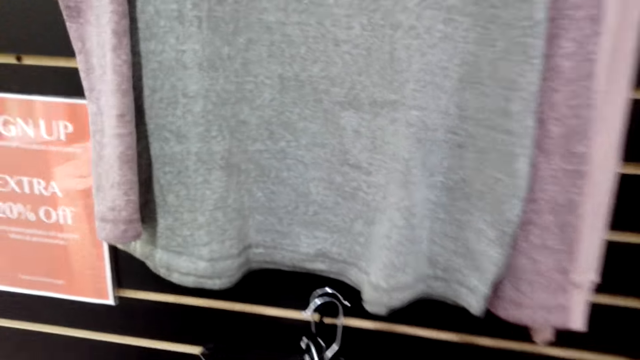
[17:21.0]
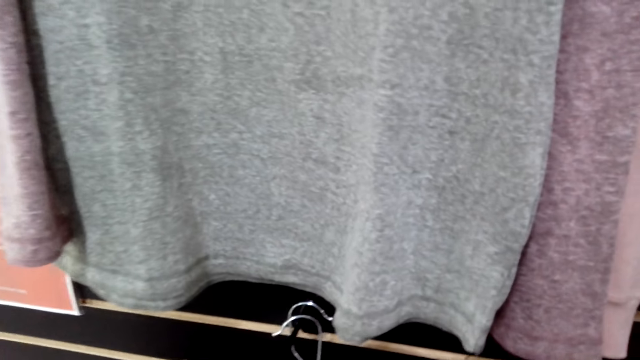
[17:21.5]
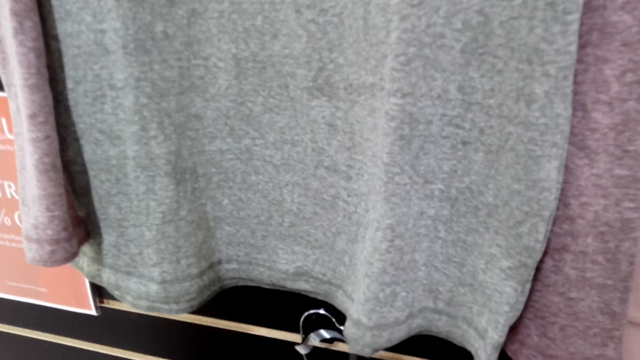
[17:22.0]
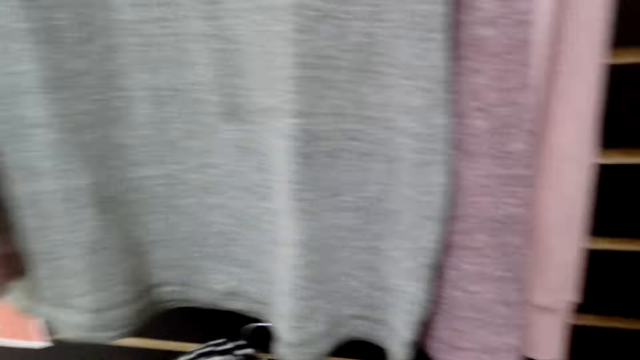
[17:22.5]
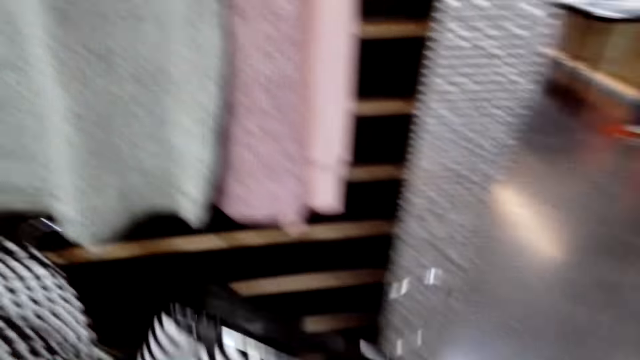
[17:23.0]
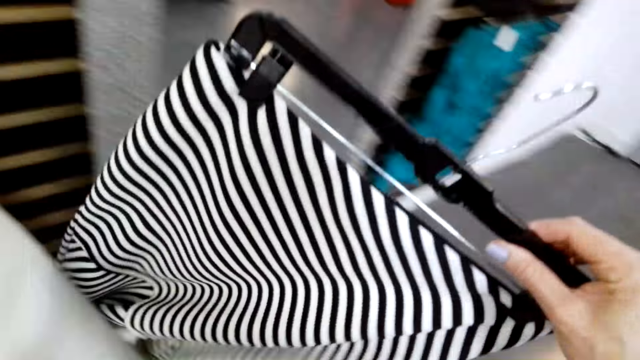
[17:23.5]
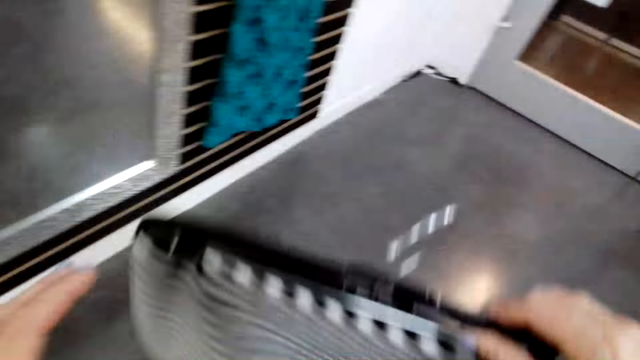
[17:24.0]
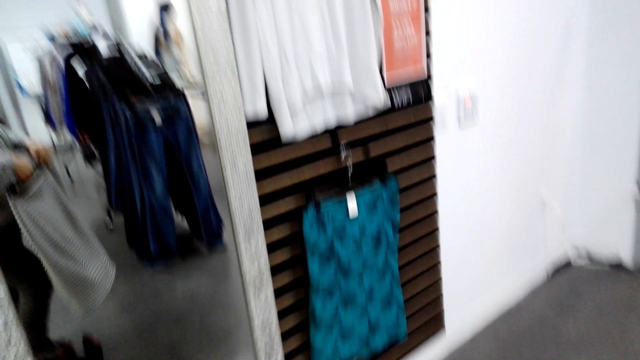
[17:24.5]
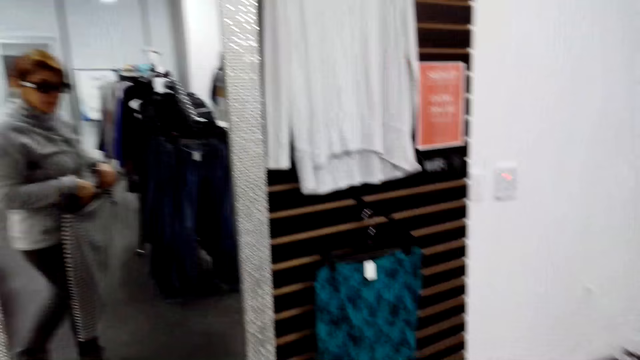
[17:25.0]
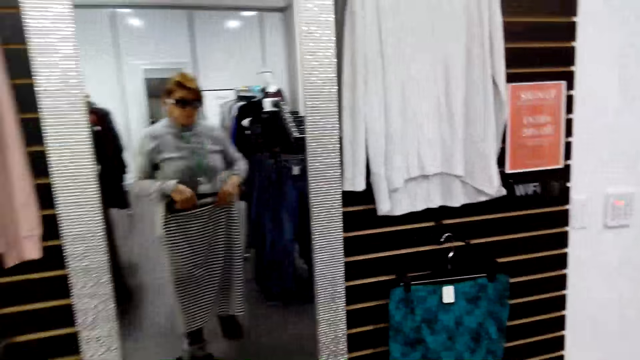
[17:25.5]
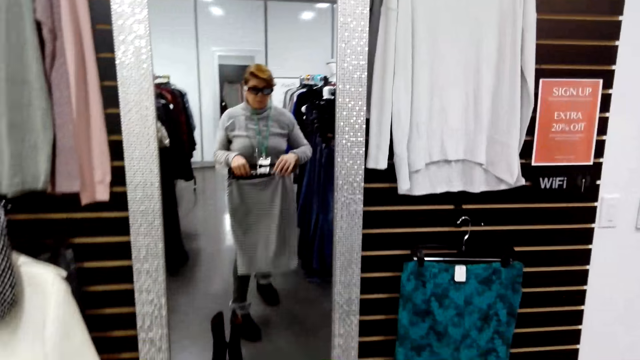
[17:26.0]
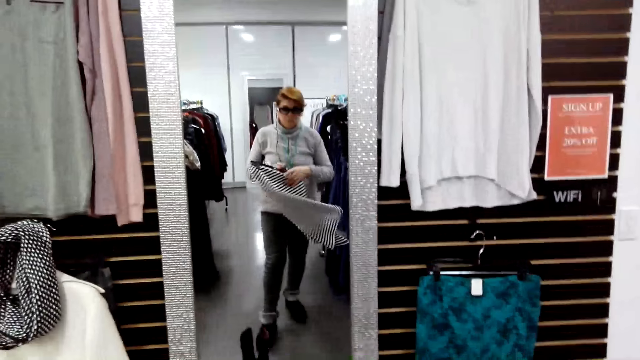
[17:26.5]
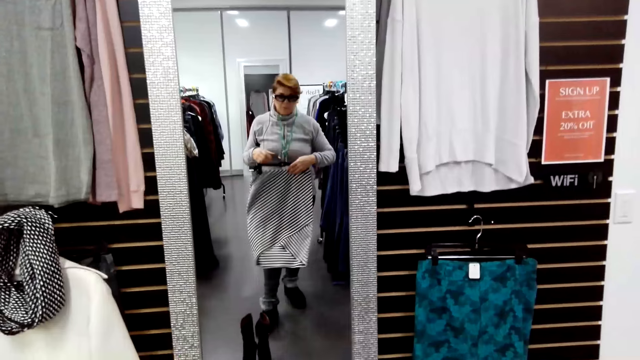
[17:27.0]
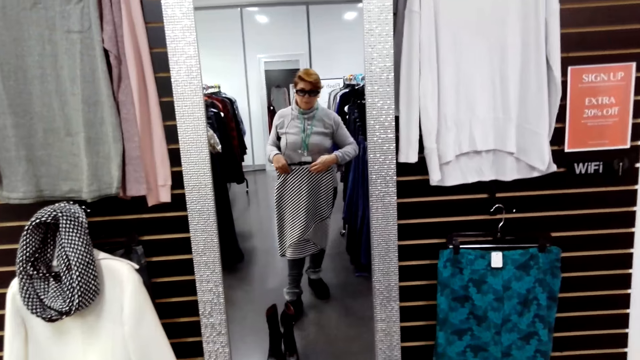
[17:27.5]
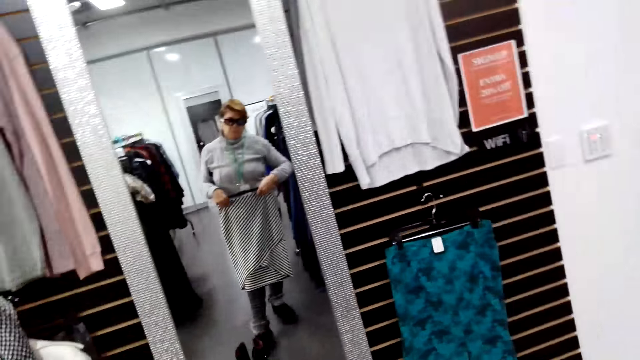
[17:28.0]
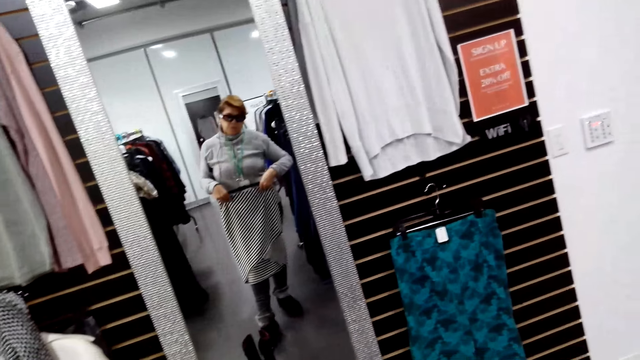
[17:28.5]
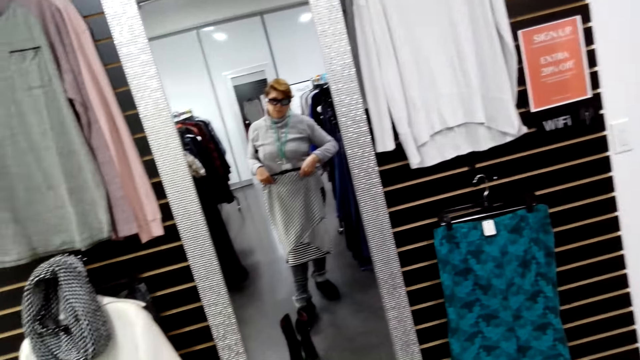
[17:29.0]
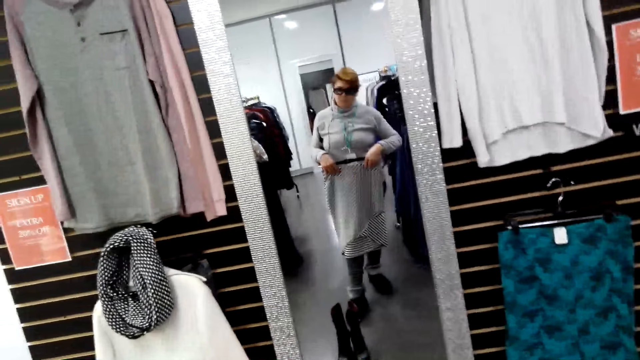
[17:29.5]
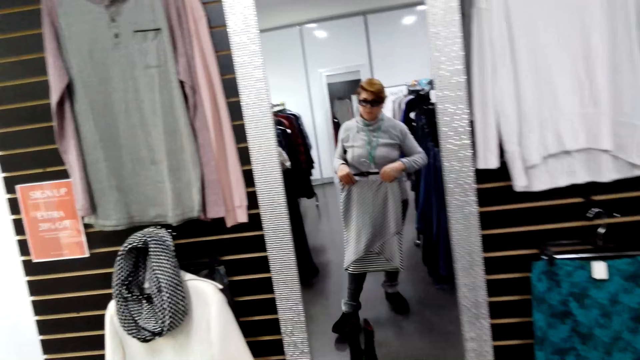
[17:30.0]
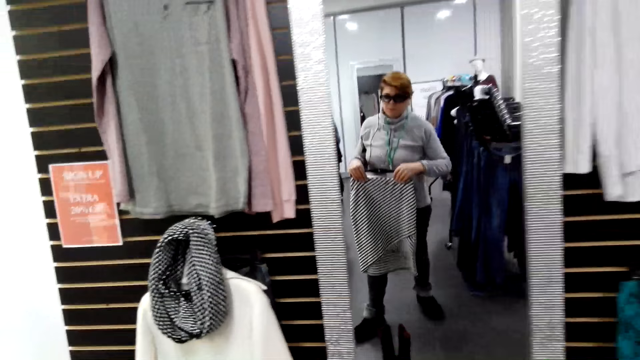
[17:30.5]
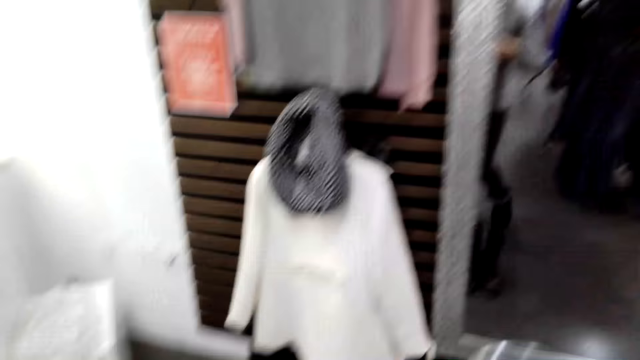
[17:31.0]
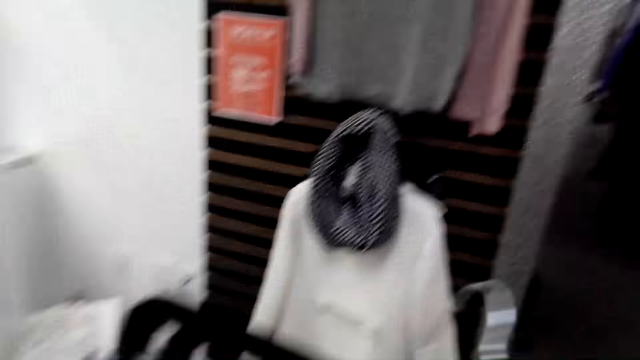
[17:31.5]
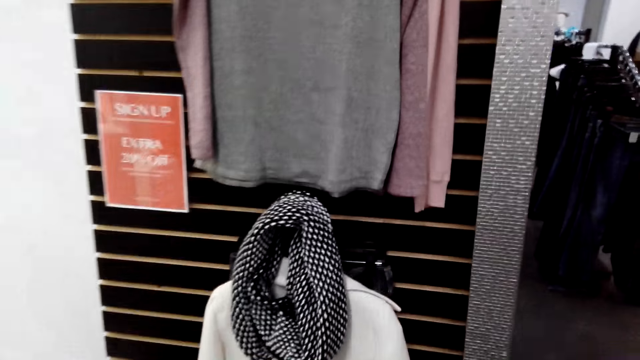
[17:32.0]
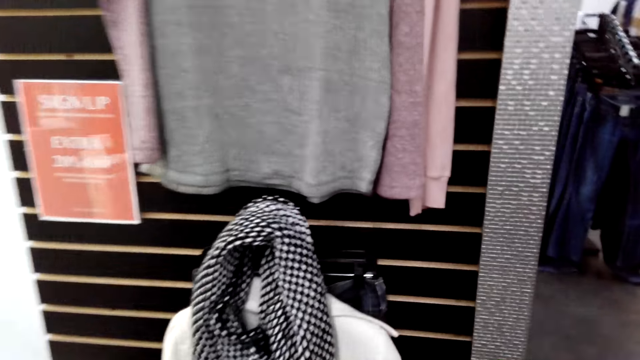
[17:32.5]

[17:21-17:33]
The camera wearer picks the cloth with the hanger. They hang the scarf on the hanger. They walk backwards. They walk right. They look in the mirror. They try on the skirt. They turn the skirt. They stare at themselves on the mirror. They try on the skirt. They walk forward.

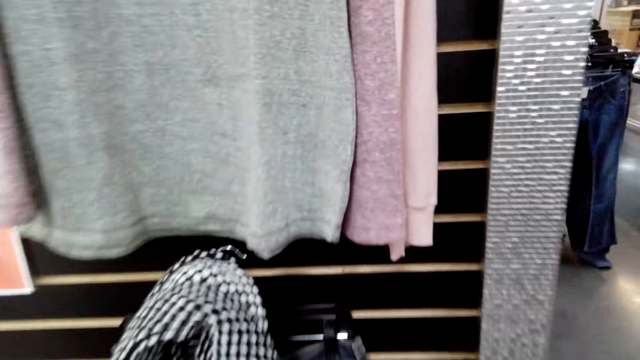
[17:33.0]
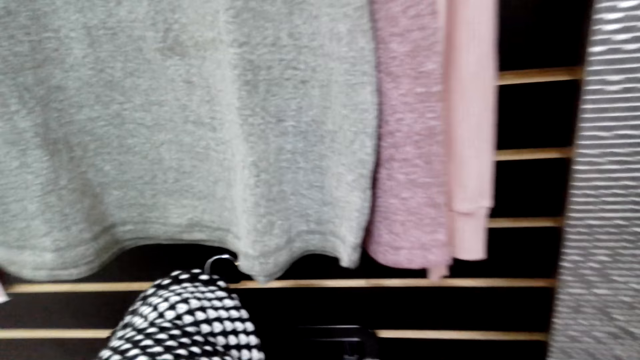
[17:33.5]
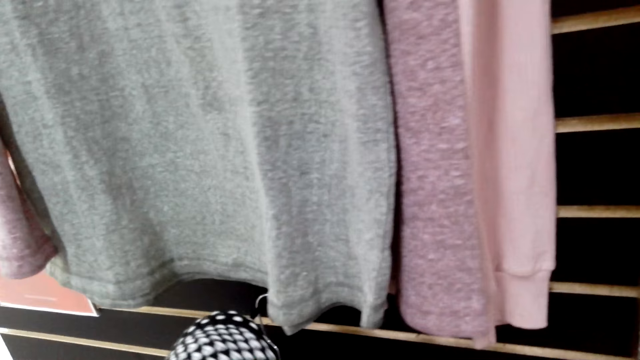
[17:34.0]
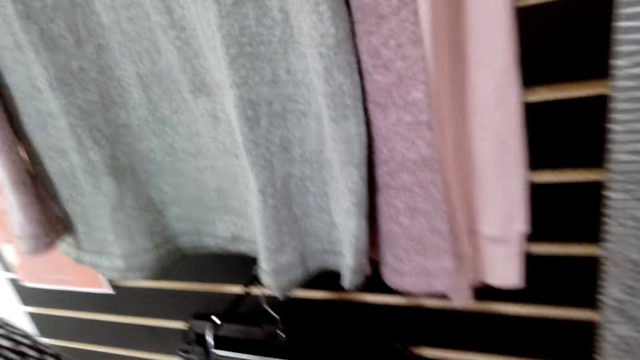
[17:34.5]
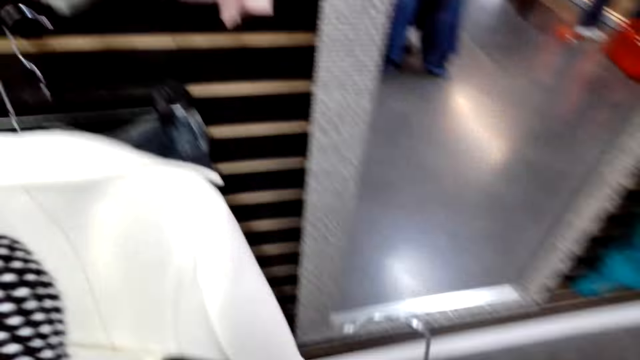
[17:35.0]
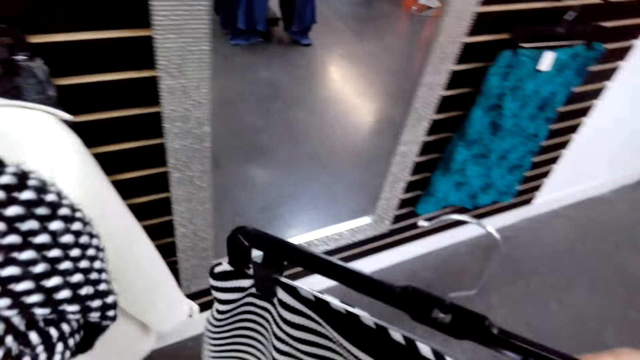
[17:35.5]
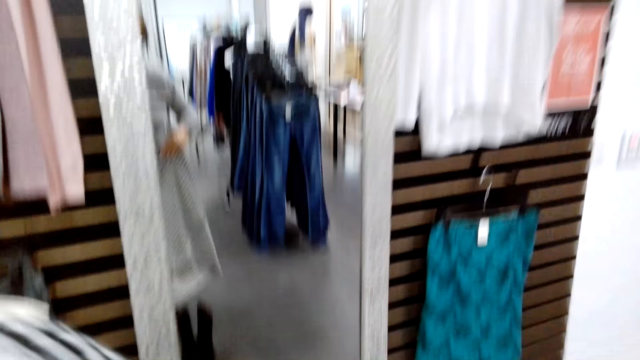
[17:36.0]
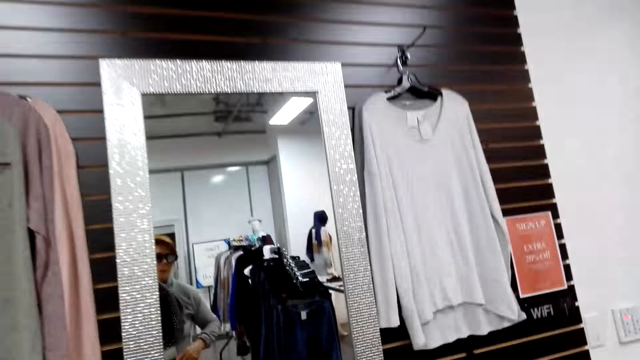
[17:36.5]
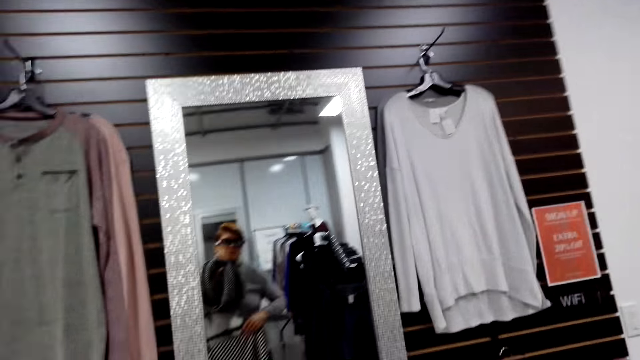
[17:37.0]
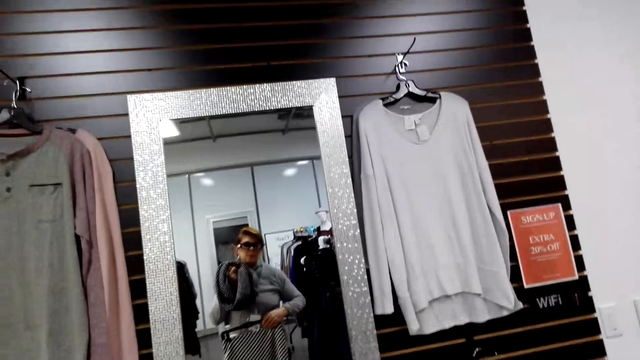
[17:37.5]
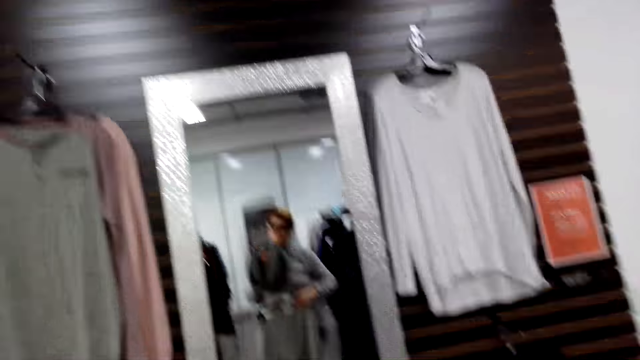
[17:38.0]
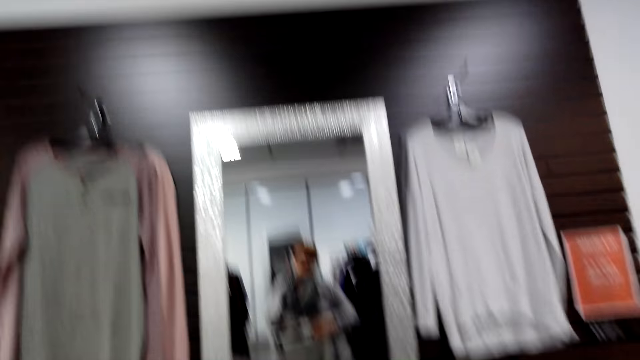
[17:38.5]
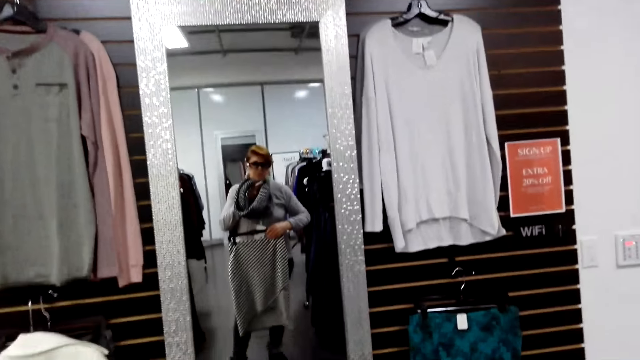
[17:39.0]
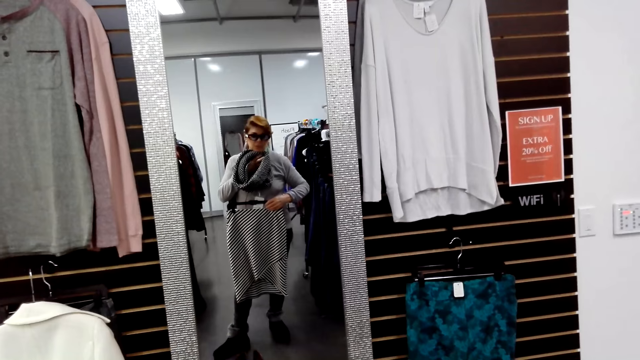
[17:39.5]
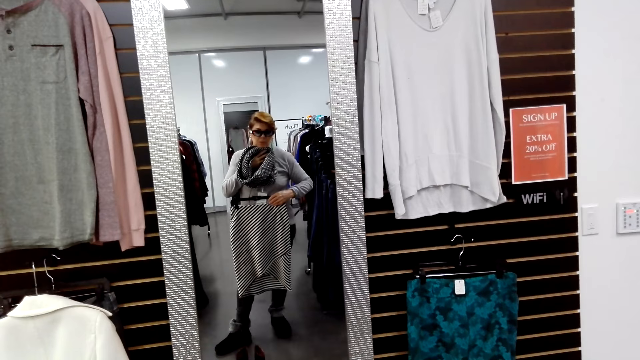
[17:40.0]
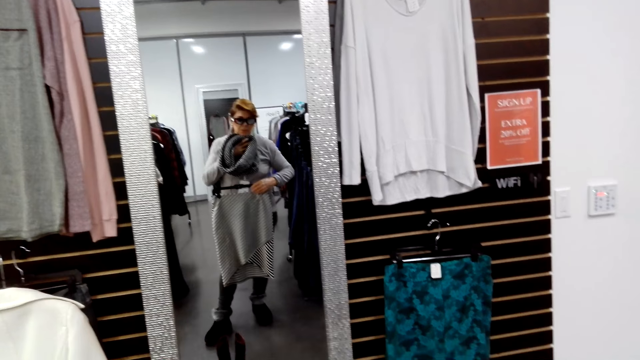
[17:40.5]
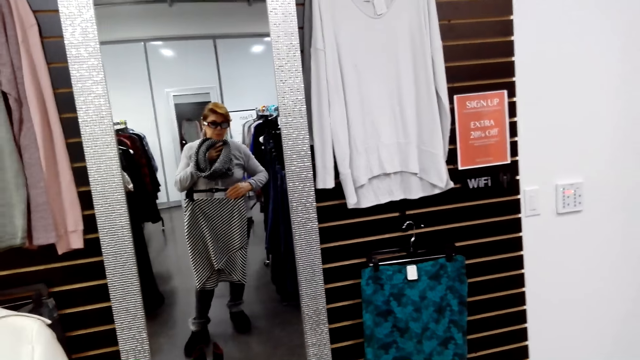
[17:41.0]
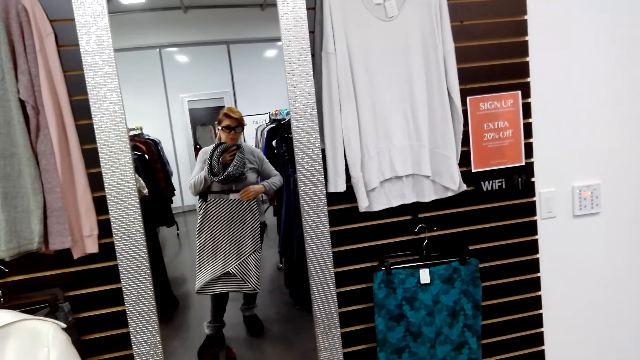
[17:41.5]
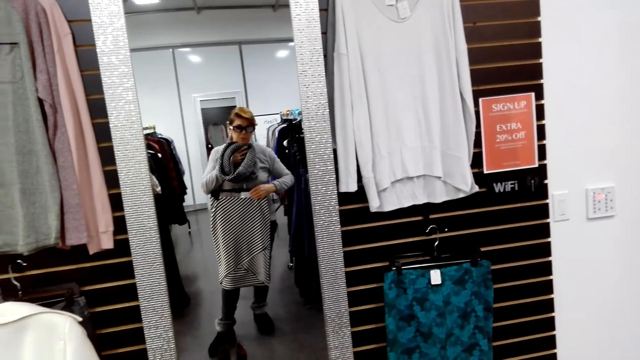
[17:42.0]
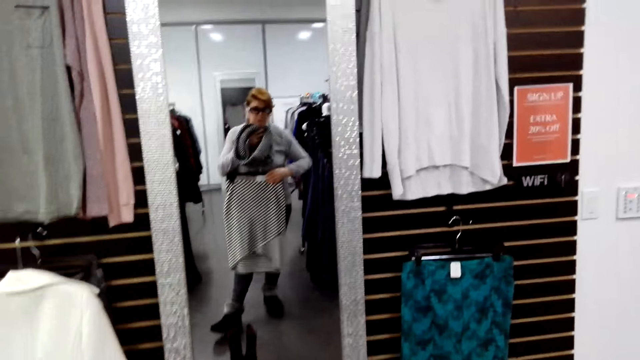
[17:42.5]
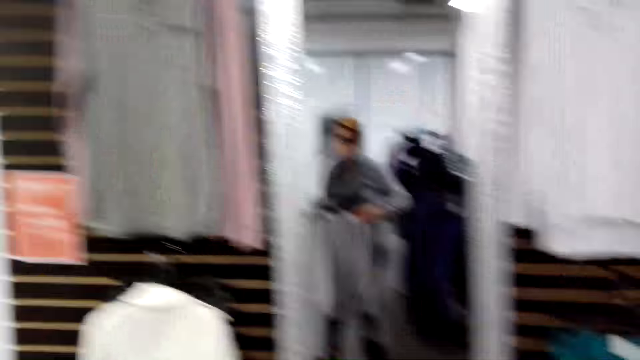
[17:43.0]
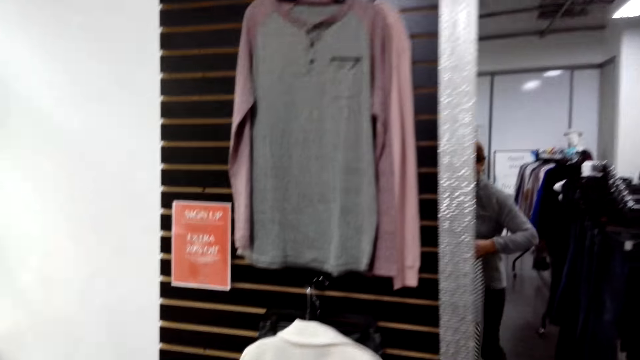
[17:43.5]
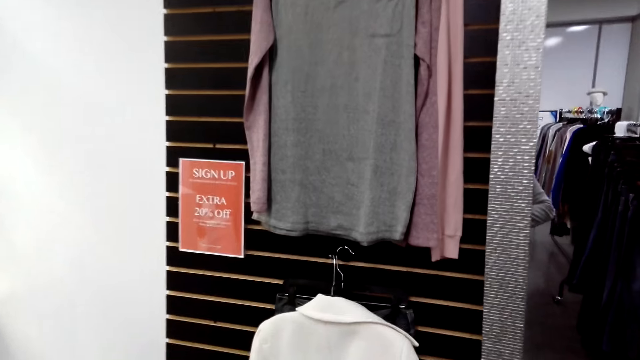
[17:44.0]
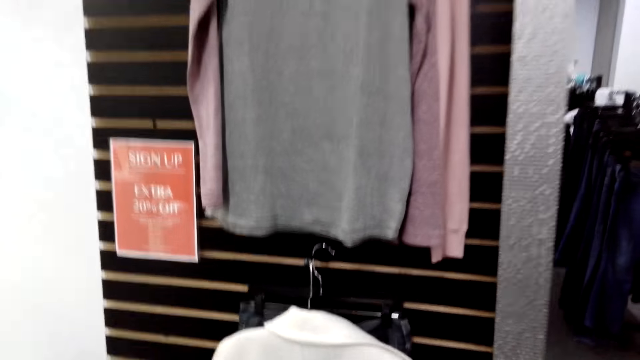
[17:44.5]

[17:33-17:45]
The camera wearer picks the scarf on the fabric holder. They walk backwards. They move towards the mirror. They look in the mirror. They try on the scarf and skirt. They walk forward.
